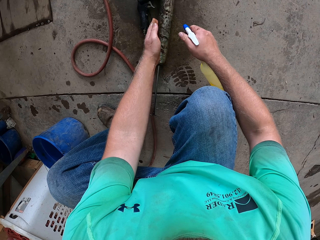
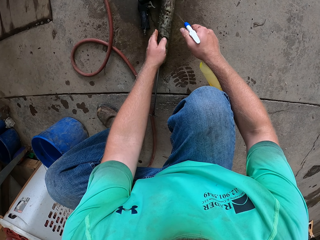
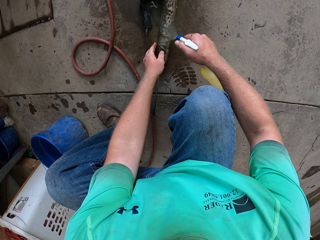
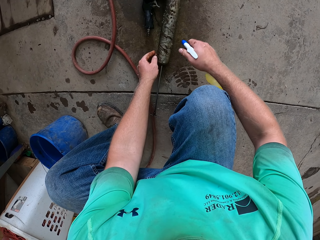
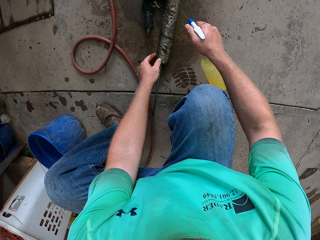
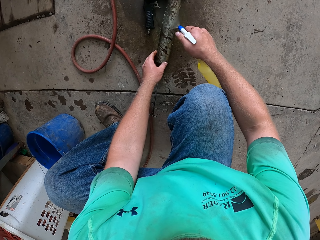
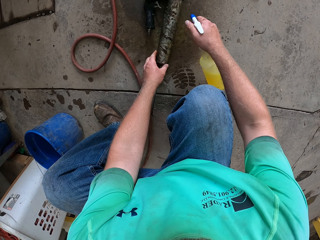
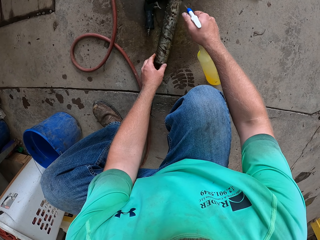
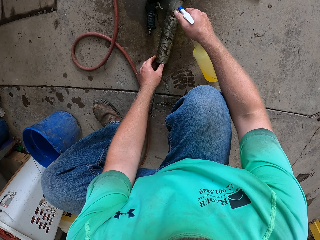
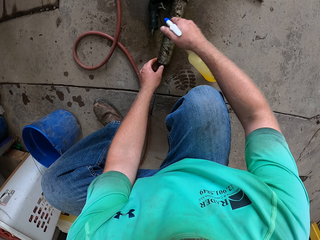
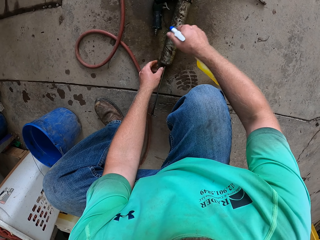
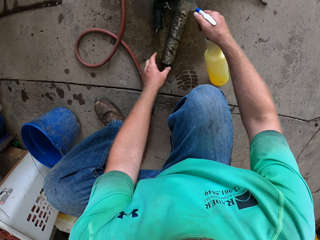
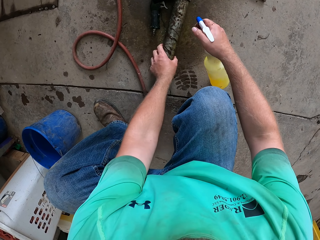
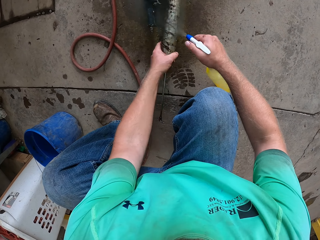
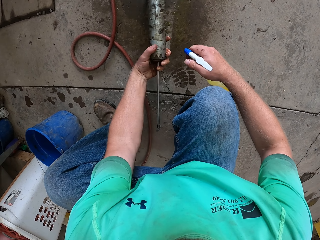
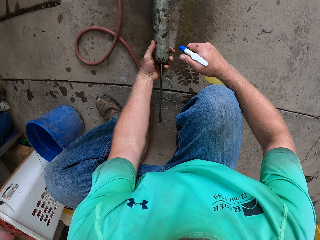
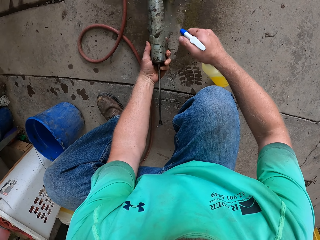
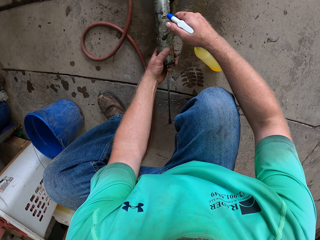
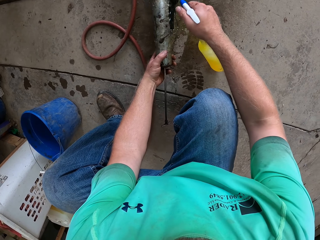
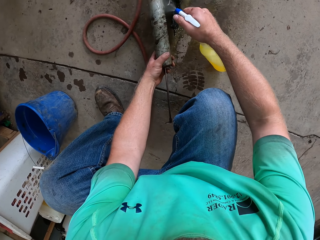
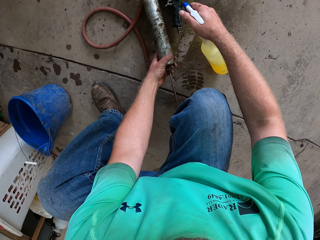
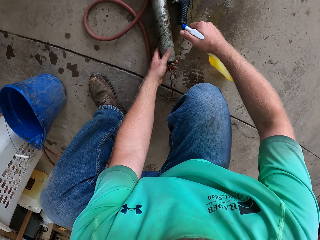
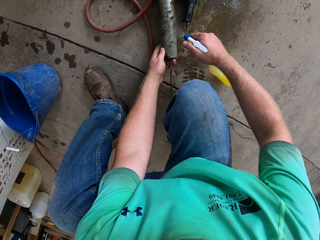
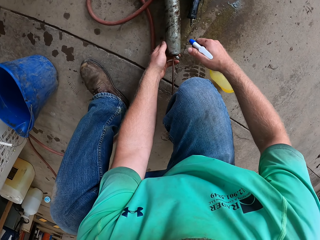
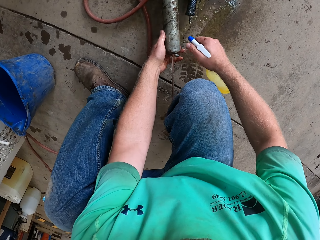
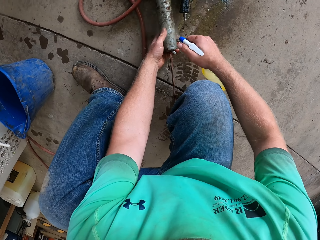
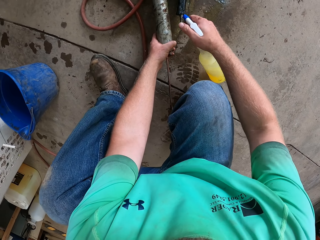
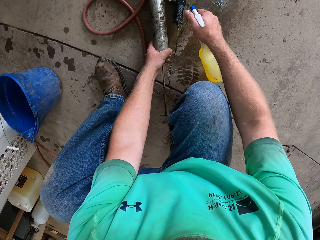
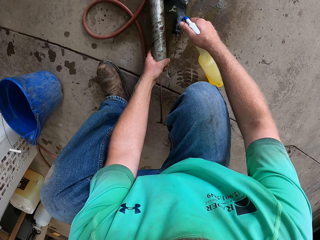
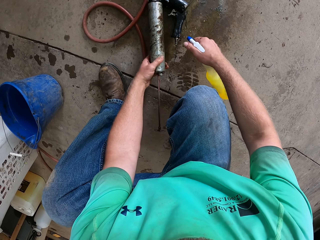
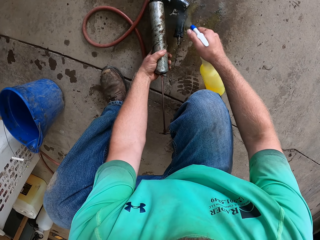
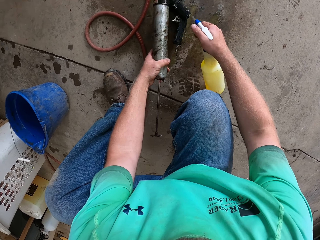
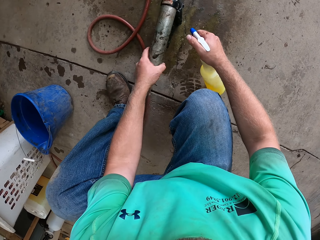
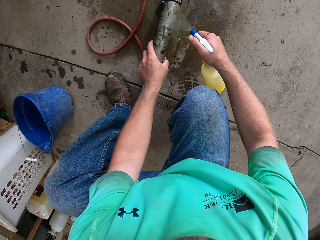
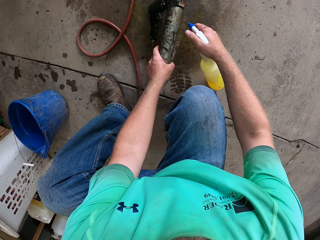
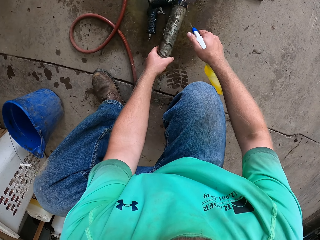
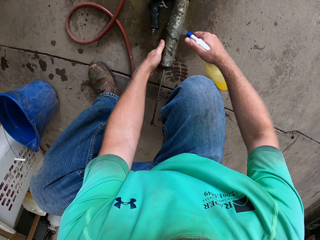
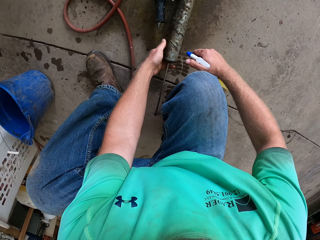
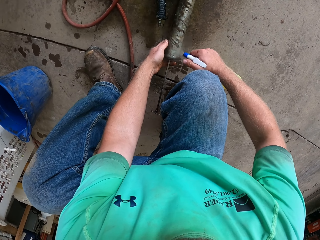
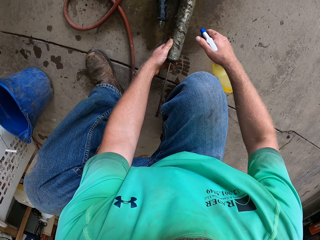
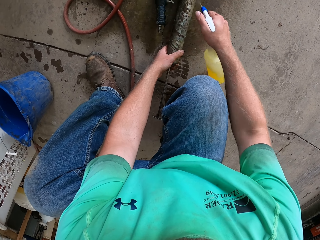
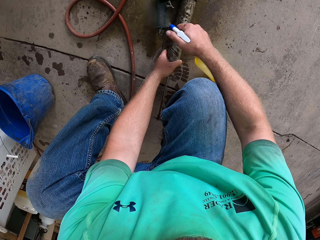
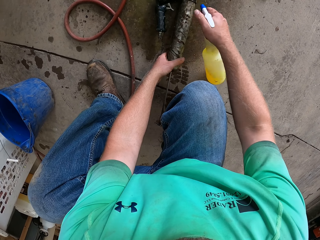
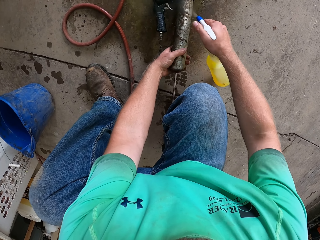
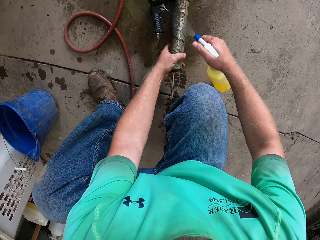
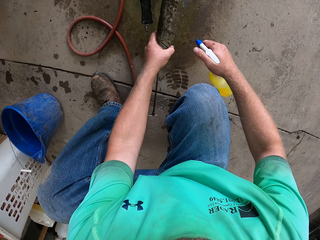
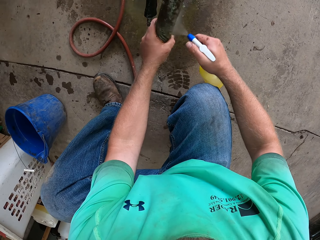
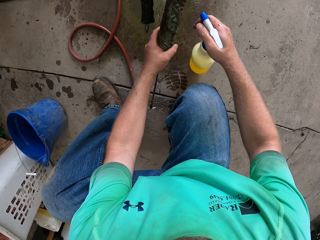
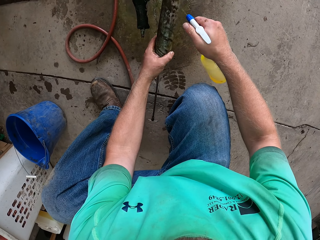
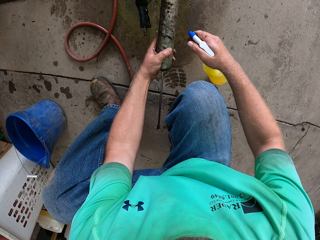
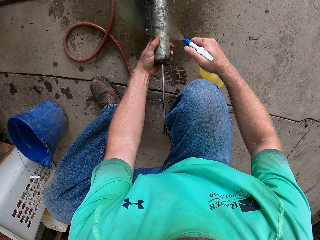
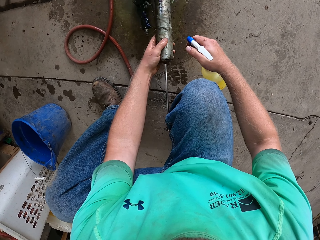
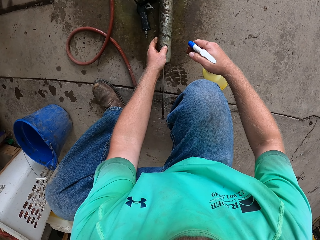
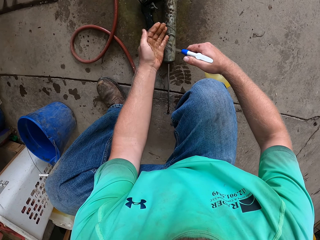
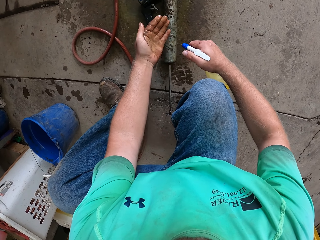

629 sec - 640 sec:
The camera wearer sprays the spray gun on the floor with fuel in the spray container in his right hand. He turns the grease gun. He sprays the grease gun. He lifts the grease gun.

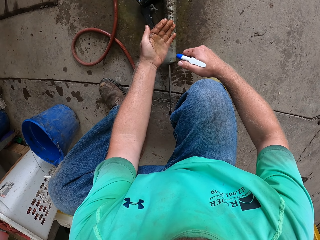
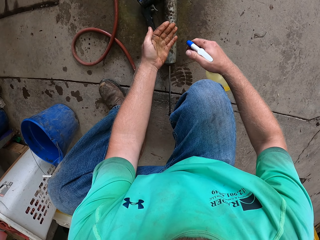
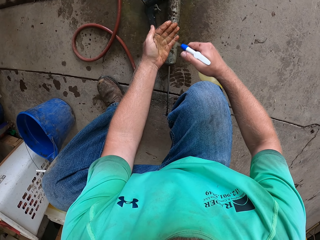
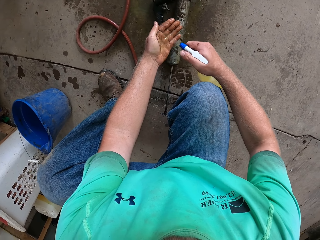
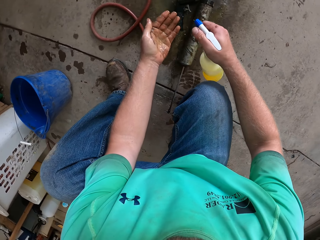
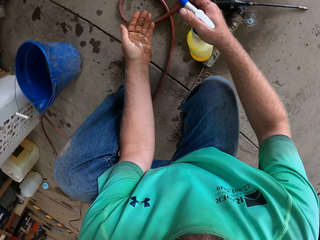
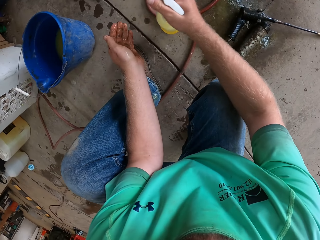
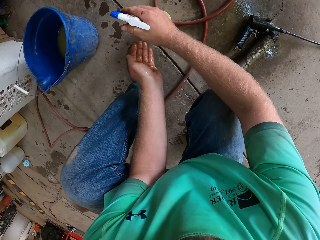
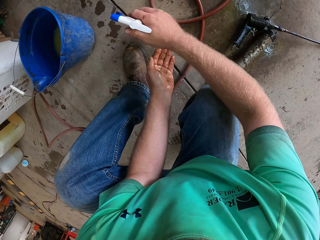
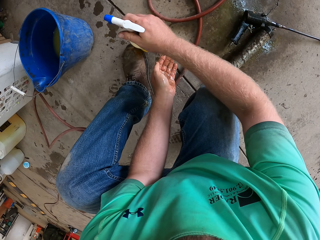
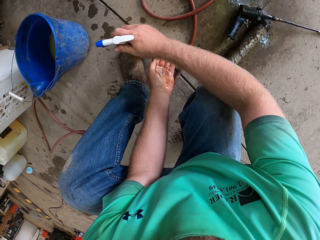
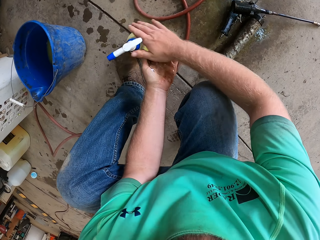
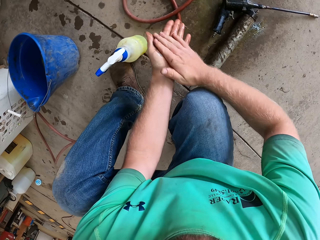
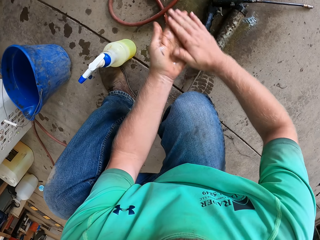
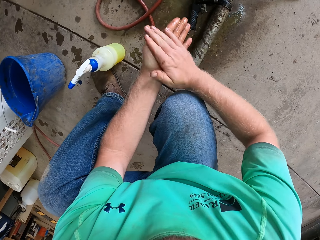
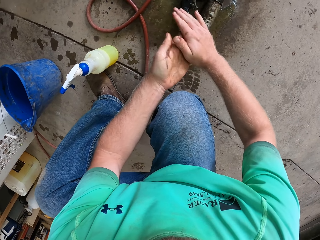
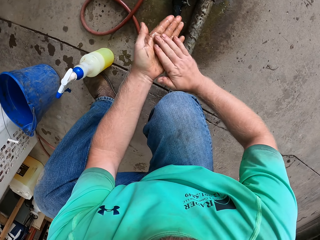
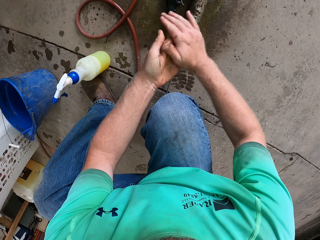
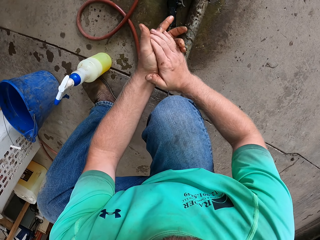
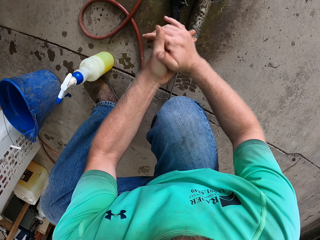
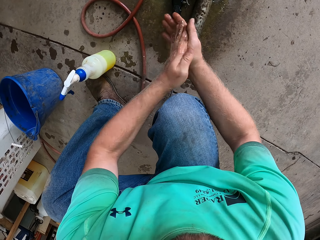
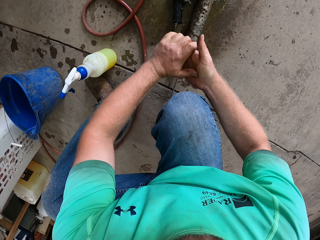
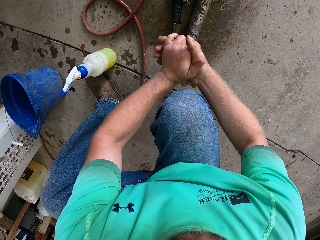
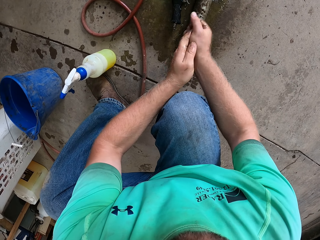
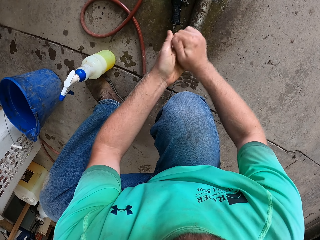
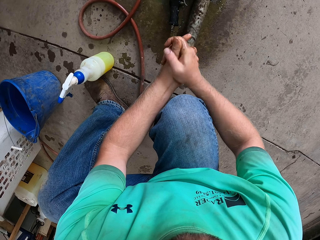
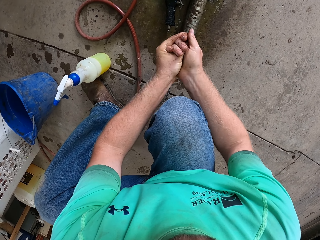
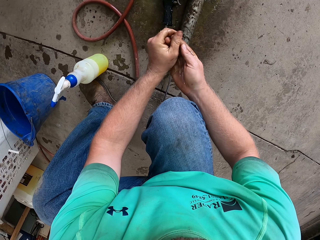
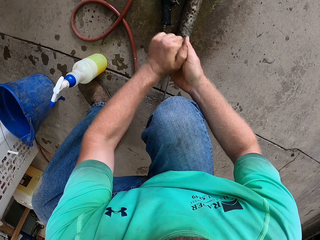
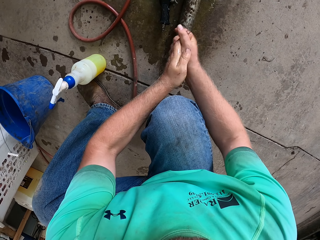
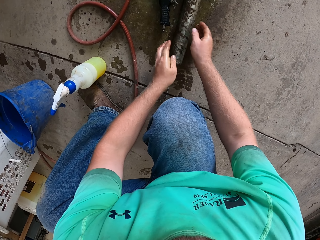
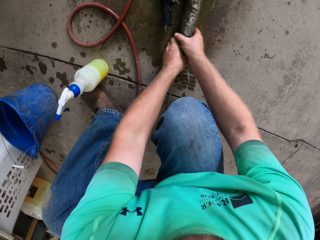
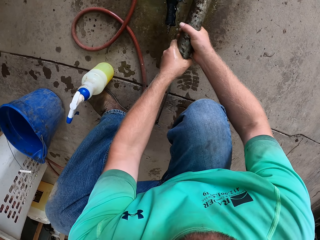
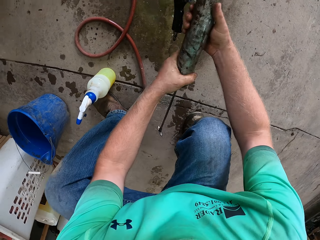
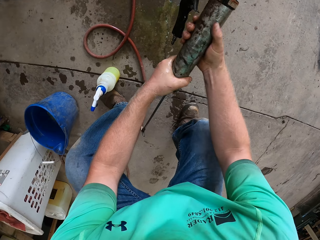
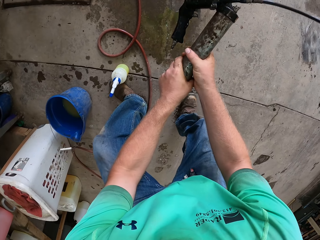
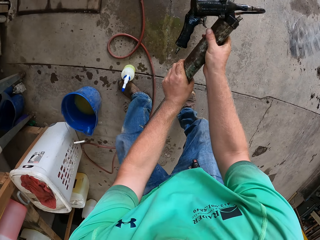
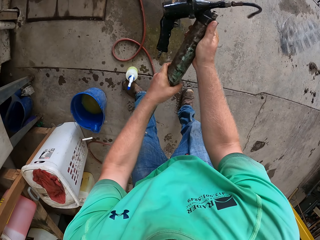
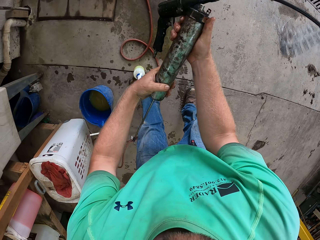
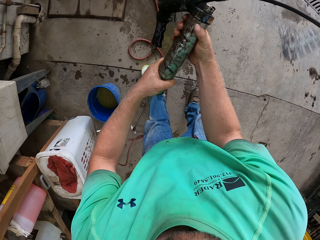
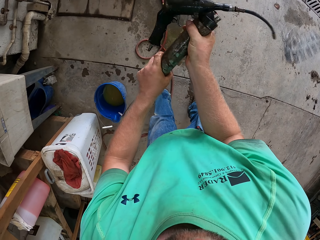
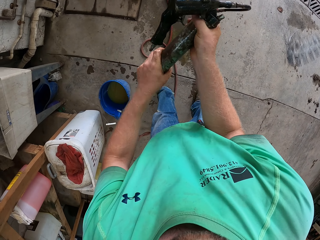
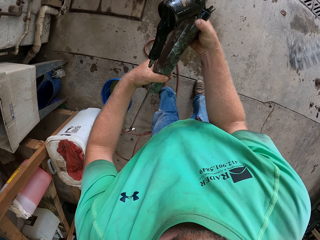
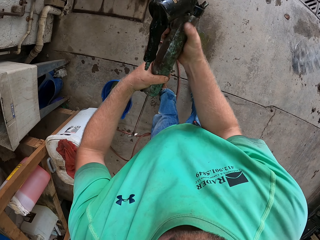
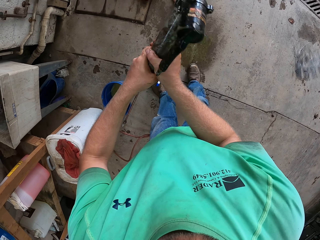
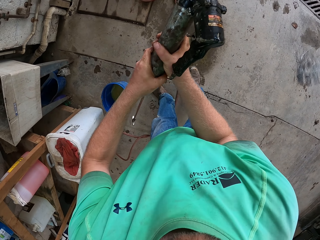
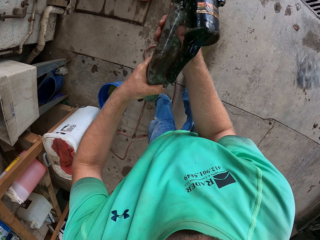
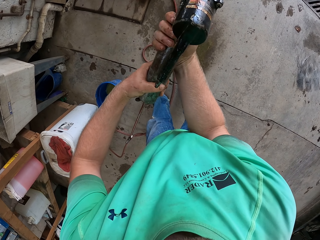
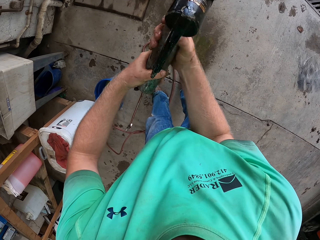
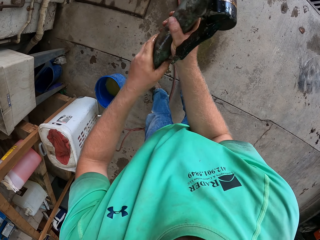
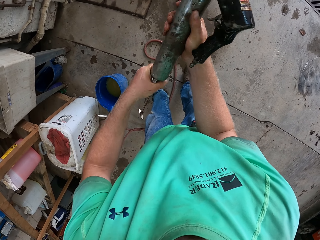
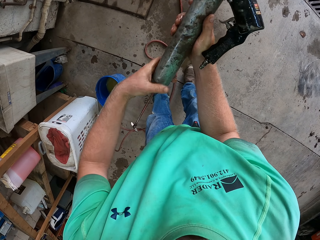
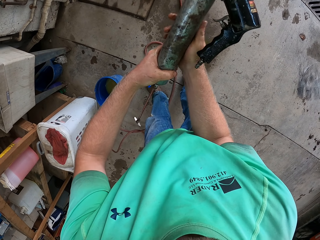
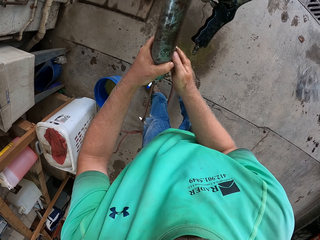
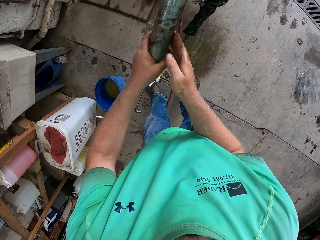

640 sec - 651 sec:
The camera wearer puts the grease gun or spray gun down. He sprays his left hand with fuel from the spray container. He keeps the spray container on the floor with his right hand. He rubs his hands together. He picks the spray gun from the floor with his hands. He rubs the body of the spray gun with his hands. He turns the grease gun.
